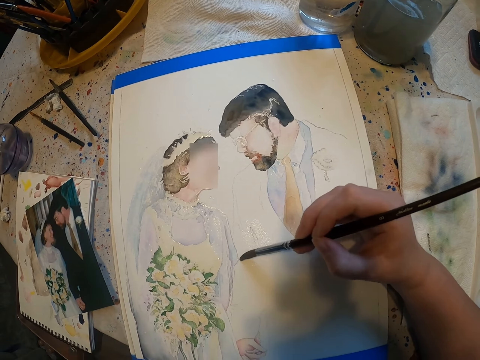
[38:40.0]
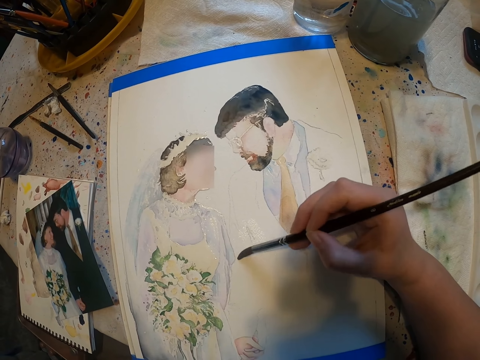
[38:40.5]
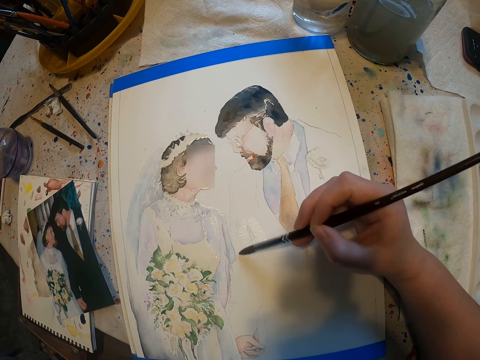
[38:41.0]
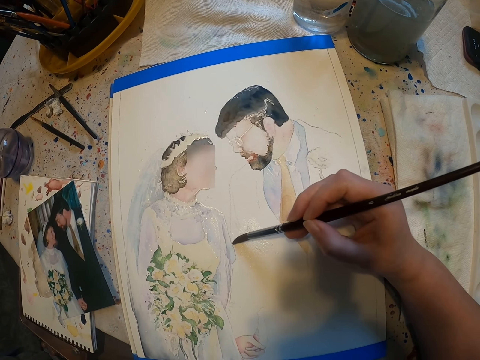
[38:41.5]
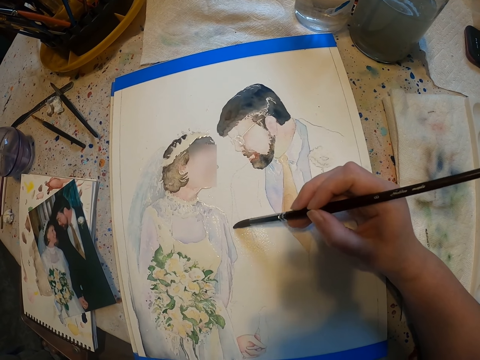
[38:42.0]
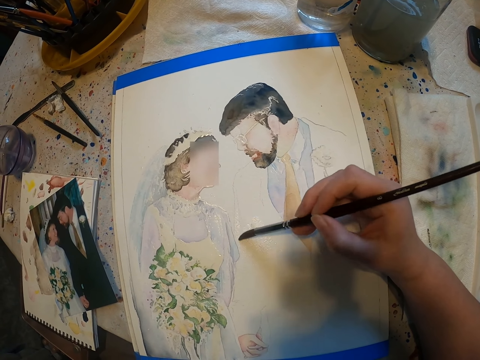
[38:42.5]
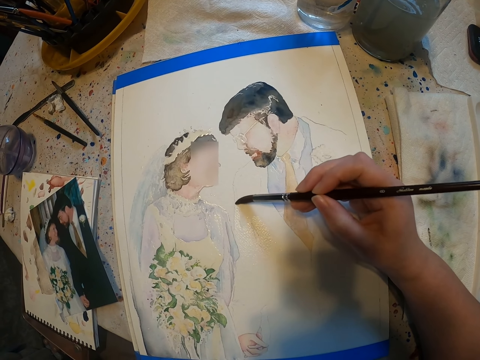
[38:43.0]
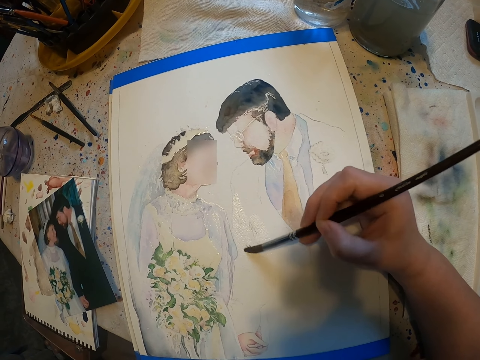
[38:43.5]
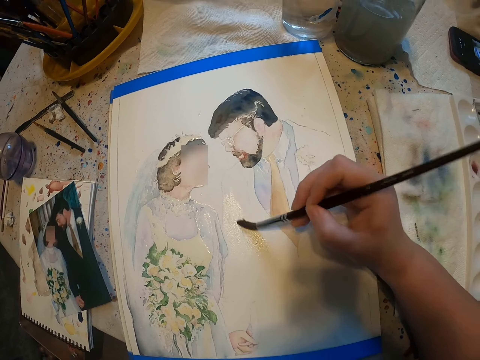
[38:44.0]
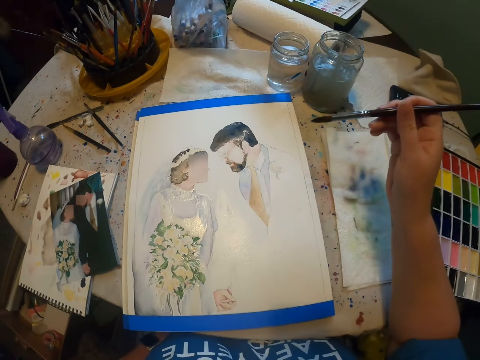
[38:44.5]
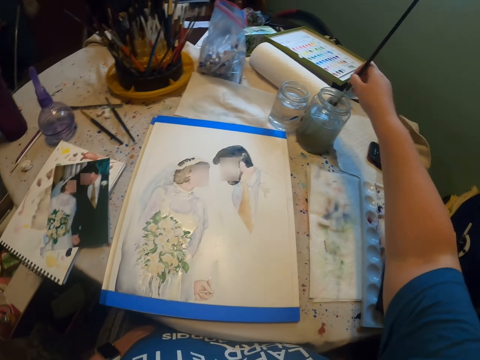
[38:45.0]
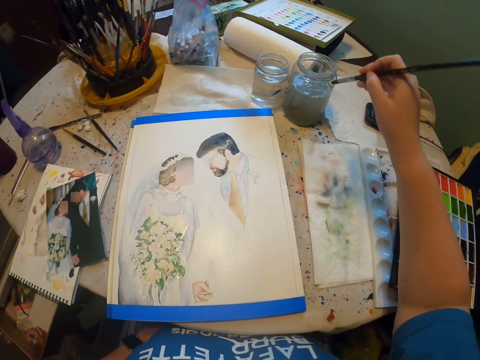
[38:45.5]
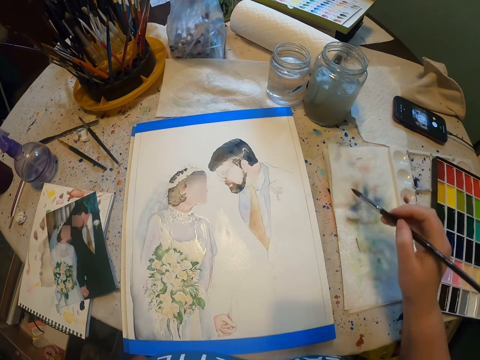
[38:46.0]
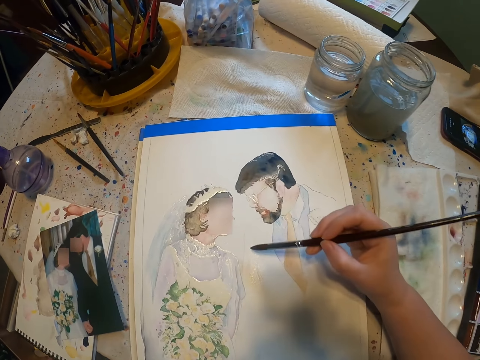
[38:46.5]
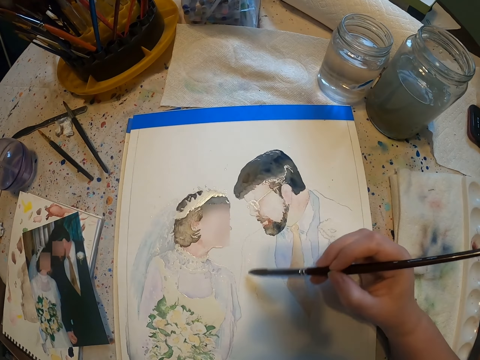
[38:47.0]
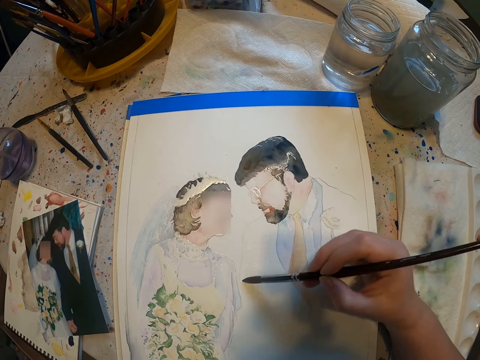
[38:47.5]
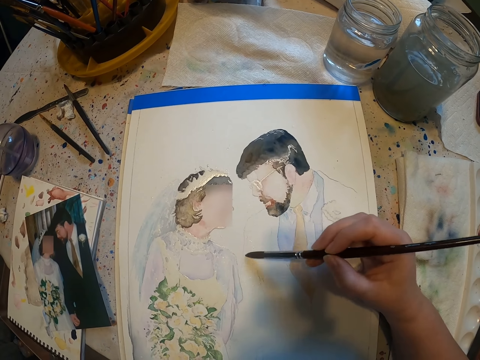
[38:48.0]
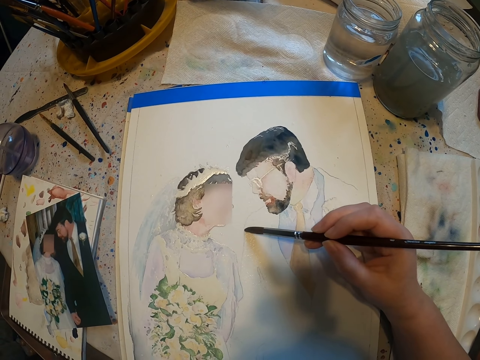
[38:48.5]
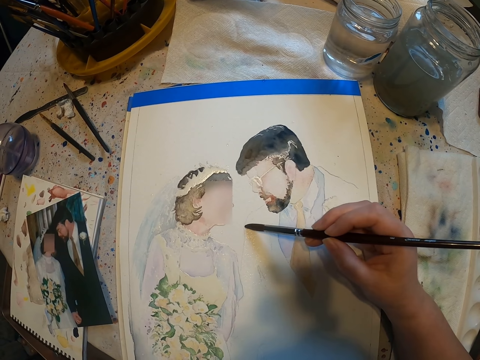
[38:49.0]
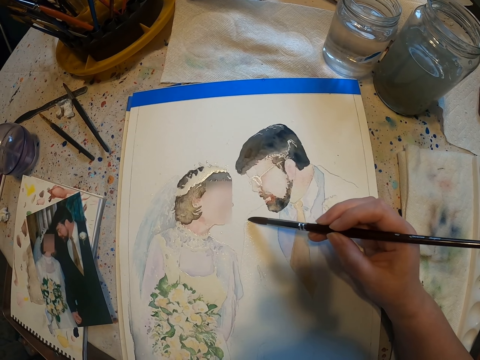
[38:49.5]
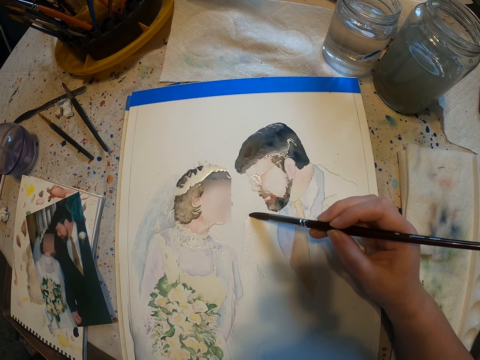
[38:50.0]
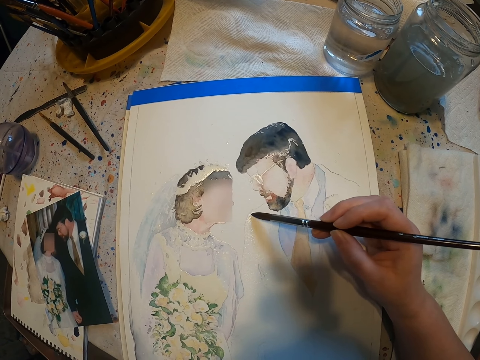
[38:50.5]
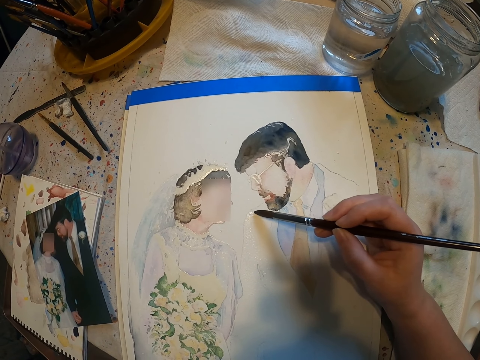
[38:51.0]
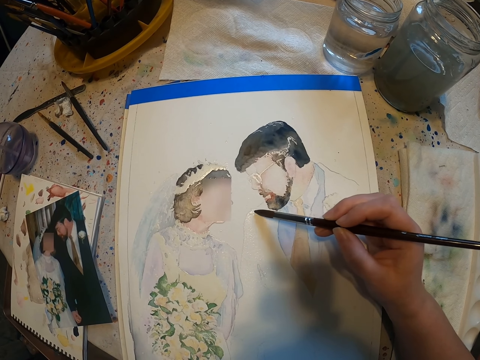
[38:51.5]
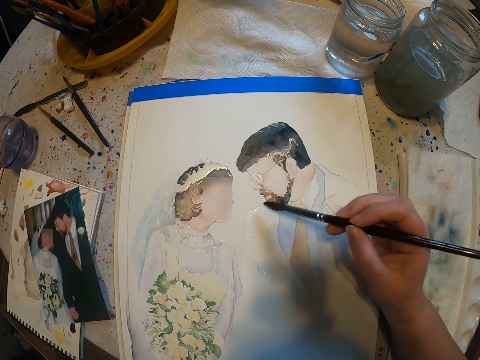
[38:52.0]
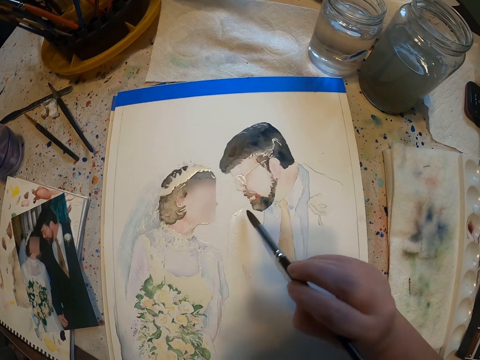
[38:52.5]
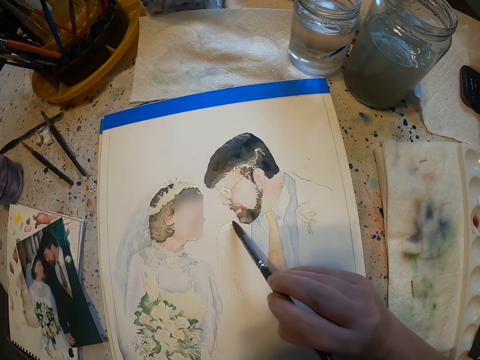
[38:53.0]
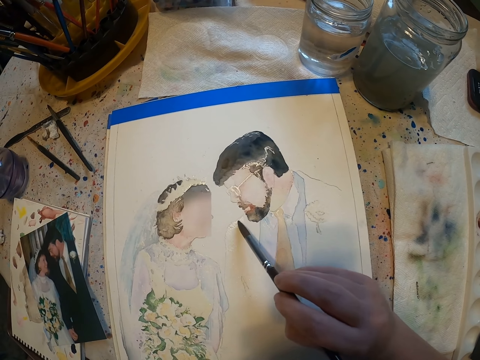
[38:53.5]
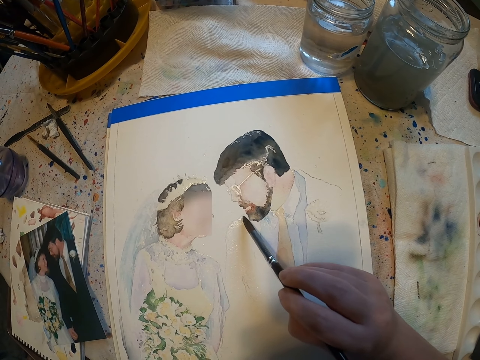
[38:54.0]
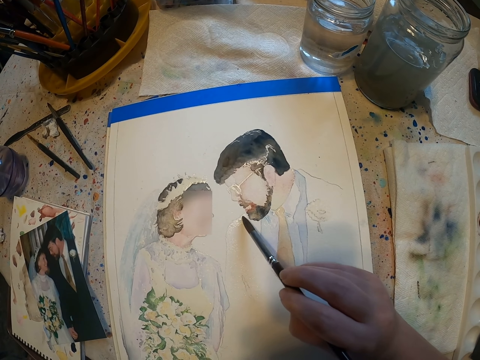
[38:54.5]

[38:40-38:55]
The camera wearer paints the sketch with the brush. They dip the paint brush in a water color. They reduce paint from the paint brush. They paint on the paint paper.

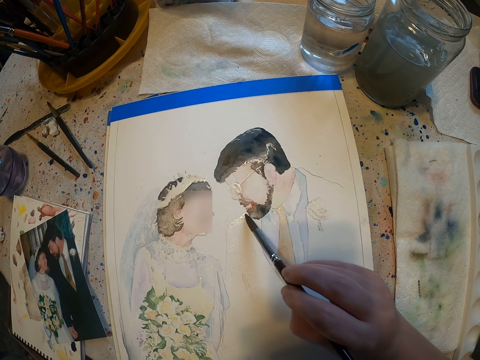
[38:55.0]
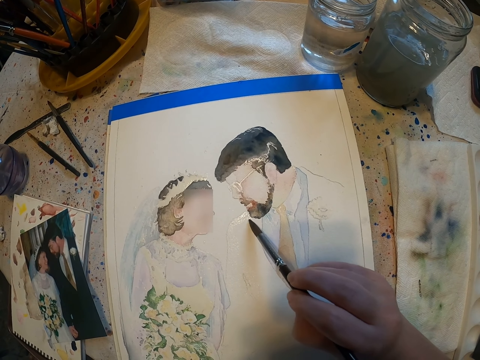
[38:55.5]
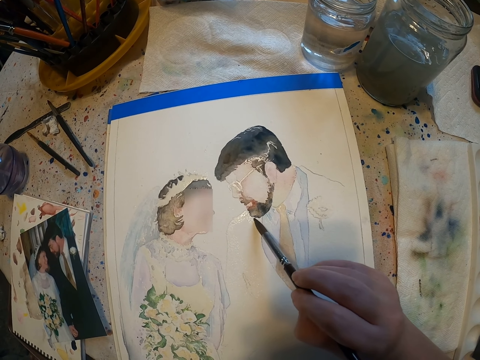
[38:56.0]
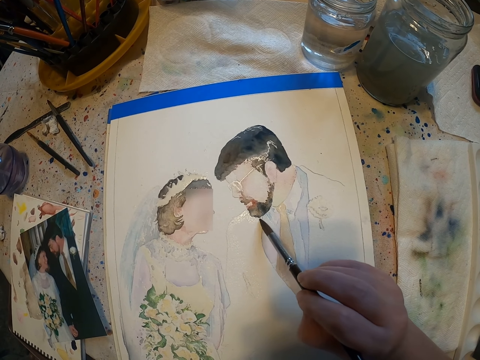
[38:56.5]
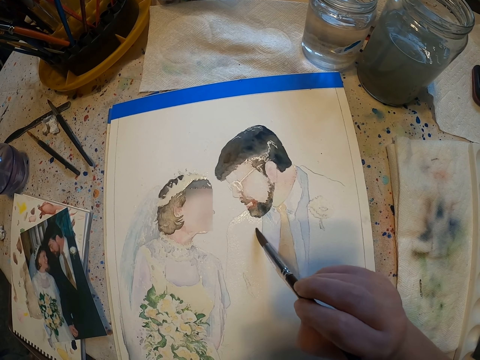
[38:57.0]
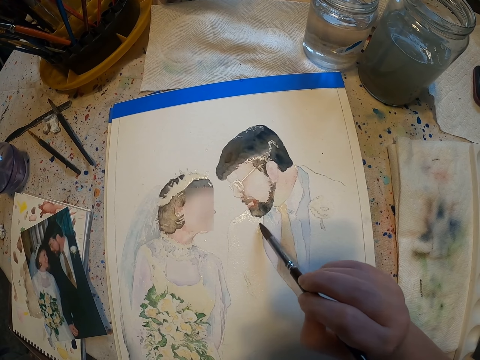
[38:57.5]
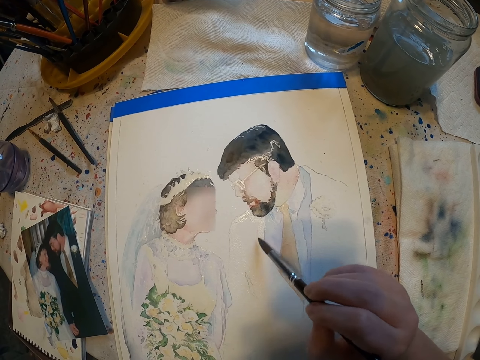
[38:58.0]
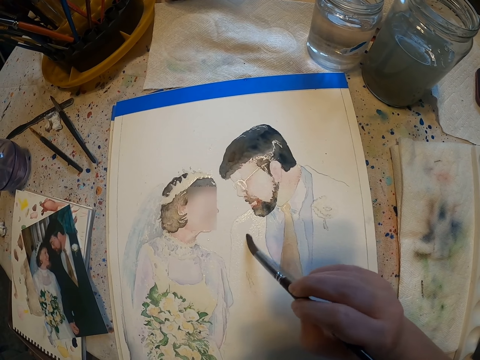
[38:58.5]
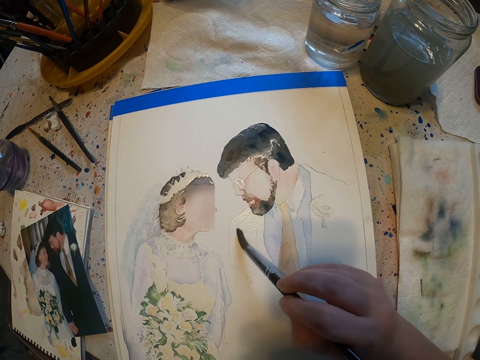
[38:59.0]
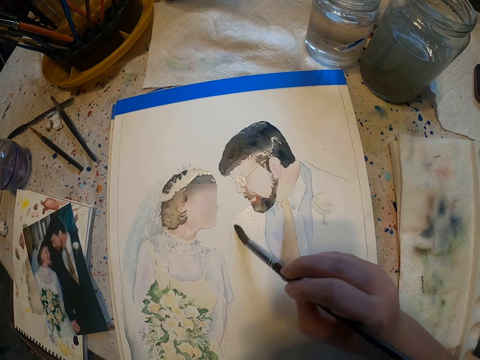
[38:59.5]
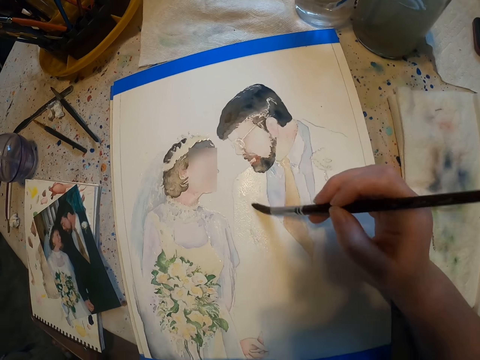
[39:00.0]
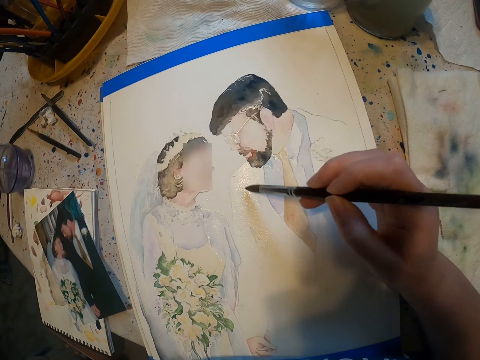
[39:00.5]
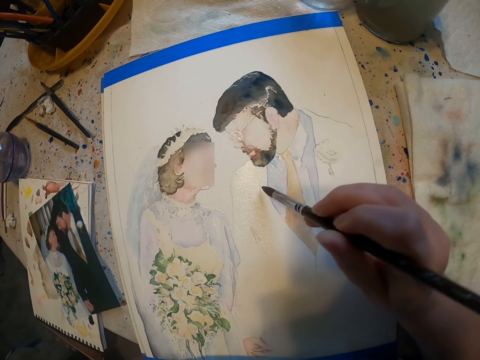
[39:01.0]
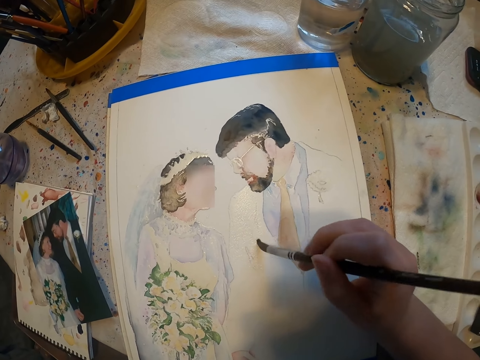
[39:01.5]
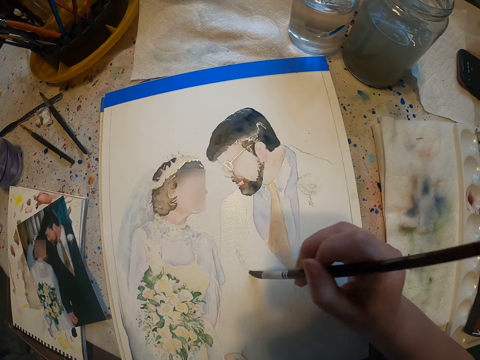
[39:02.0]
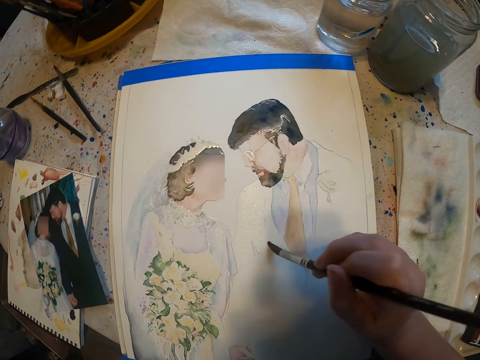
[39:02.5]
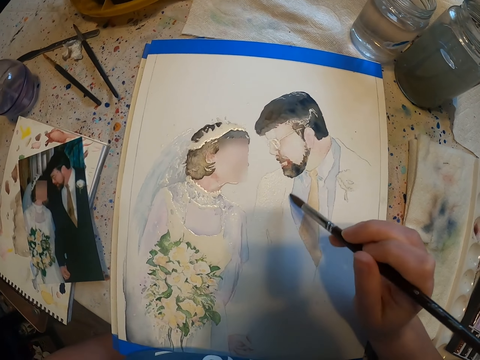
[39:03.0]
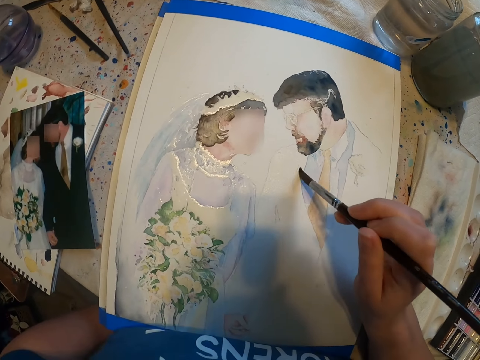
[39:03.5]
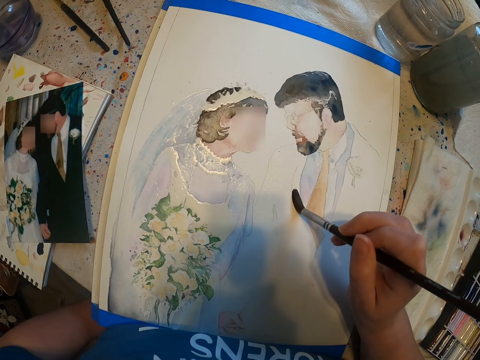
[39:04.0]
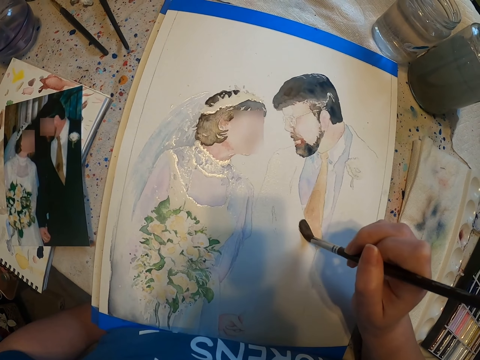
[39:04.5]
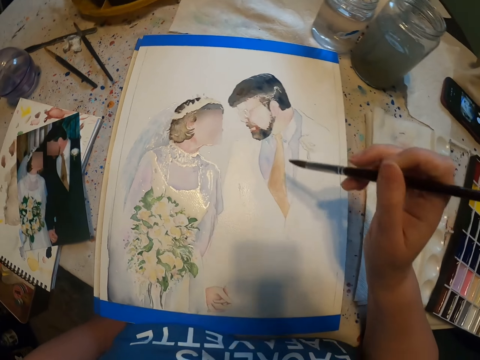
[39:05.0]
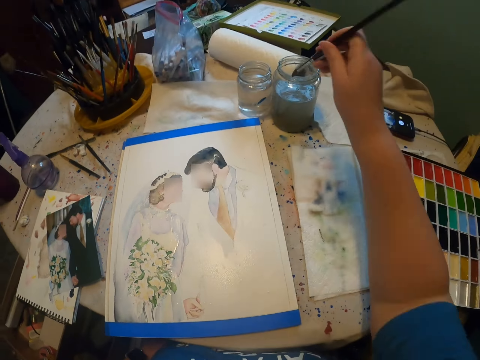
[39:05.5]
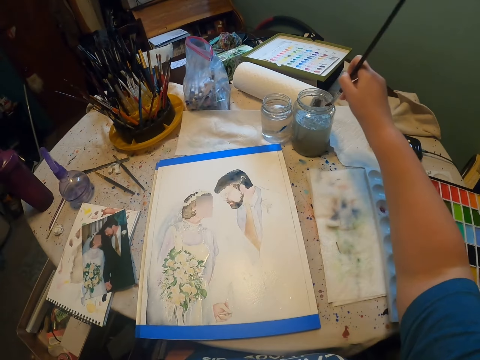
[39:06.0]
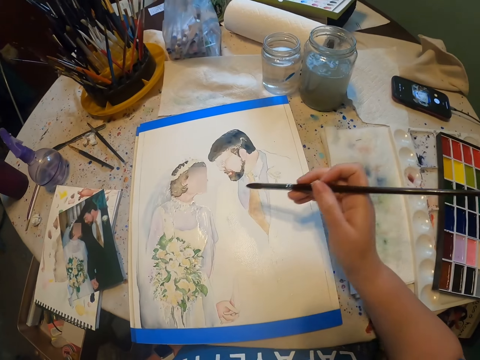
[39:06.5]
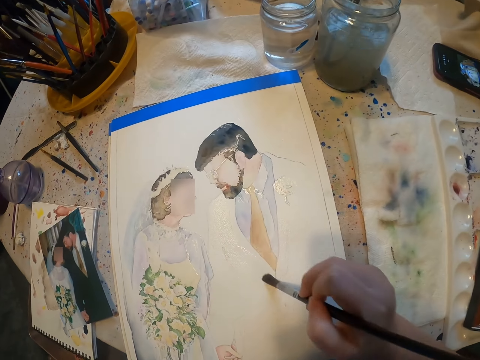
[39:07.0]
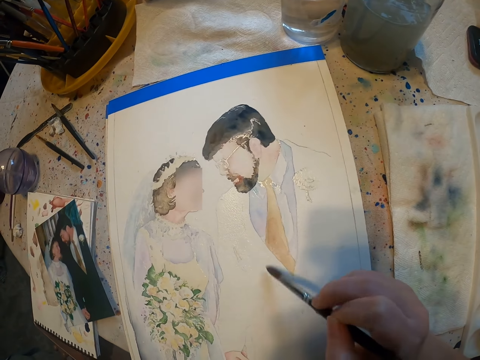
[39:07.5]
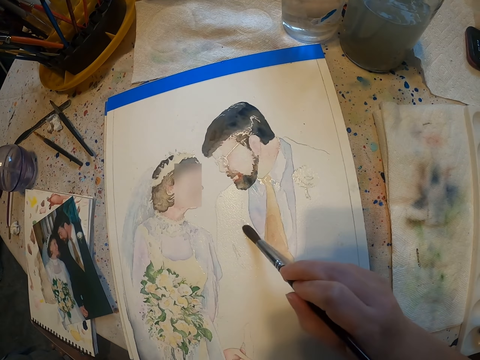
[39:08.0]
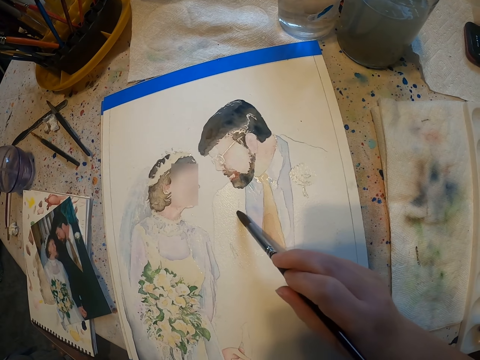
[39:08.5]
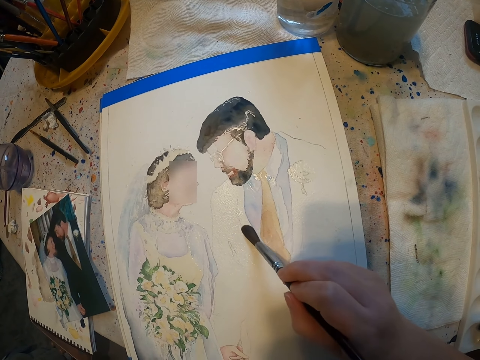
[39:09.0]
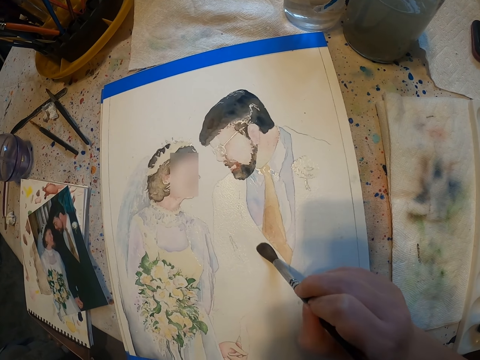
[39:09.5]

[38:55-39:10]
The camera wearer dips the paint brush in a water color. They paint the sketch with the brush.
